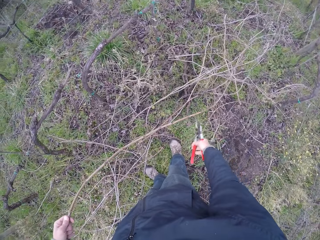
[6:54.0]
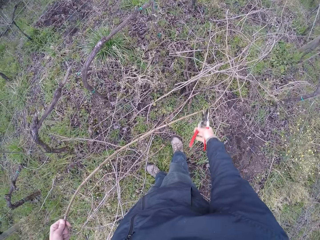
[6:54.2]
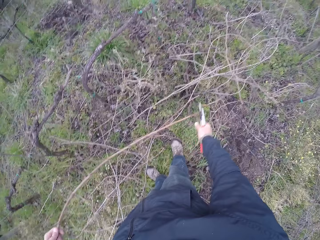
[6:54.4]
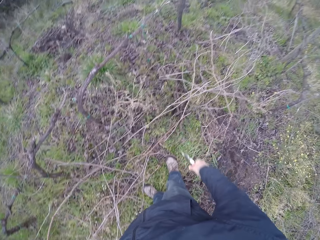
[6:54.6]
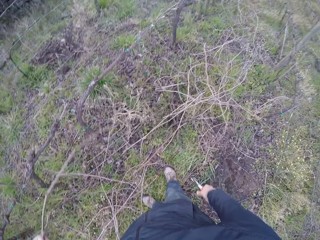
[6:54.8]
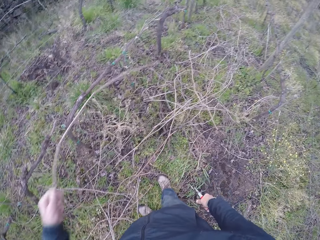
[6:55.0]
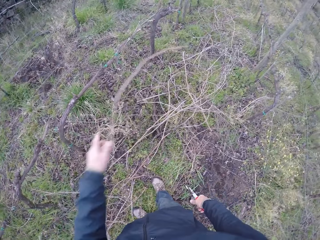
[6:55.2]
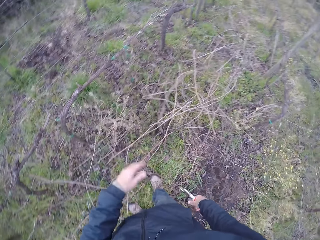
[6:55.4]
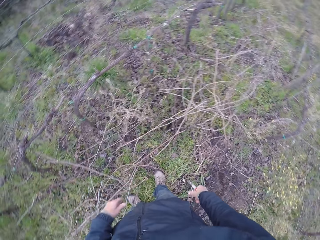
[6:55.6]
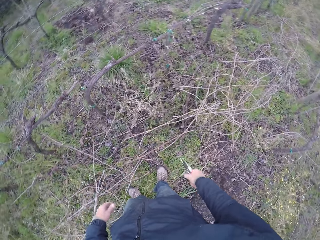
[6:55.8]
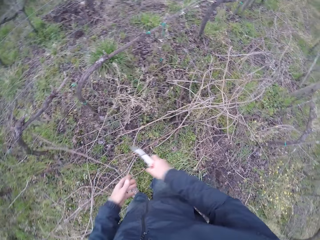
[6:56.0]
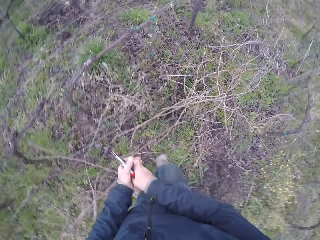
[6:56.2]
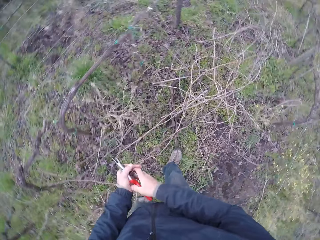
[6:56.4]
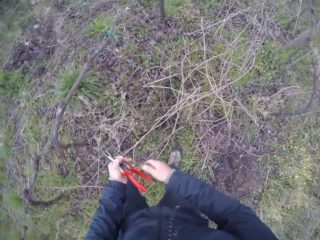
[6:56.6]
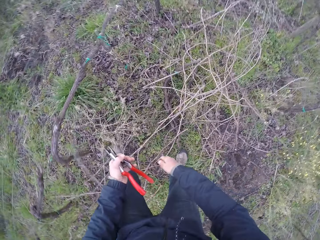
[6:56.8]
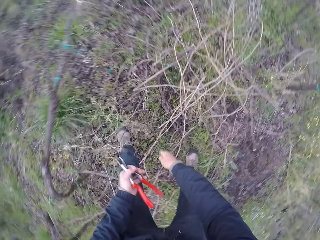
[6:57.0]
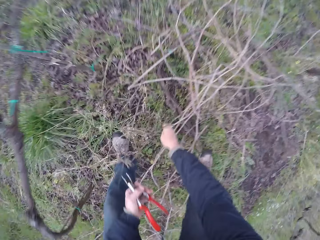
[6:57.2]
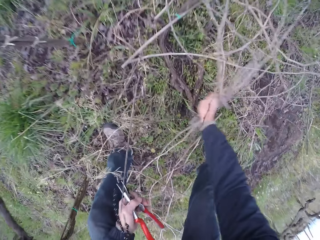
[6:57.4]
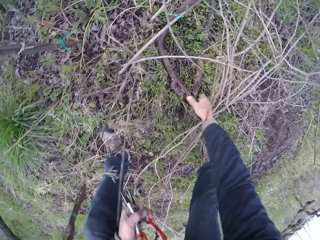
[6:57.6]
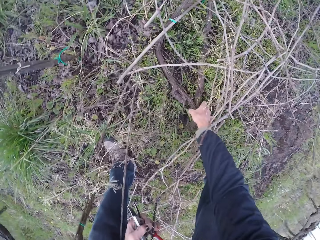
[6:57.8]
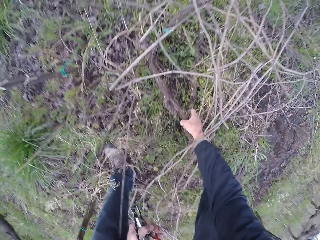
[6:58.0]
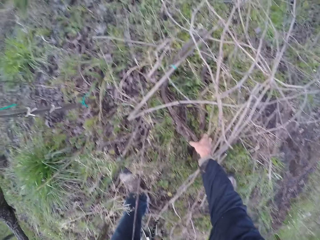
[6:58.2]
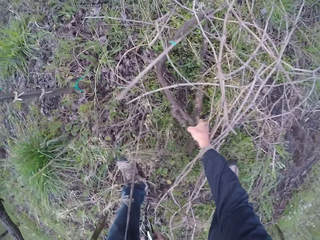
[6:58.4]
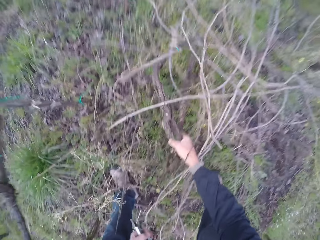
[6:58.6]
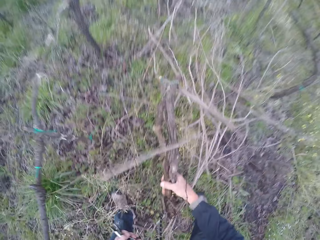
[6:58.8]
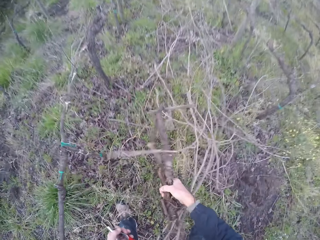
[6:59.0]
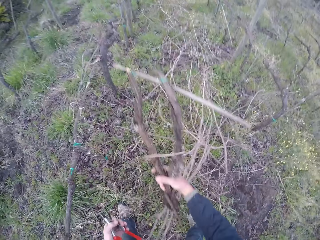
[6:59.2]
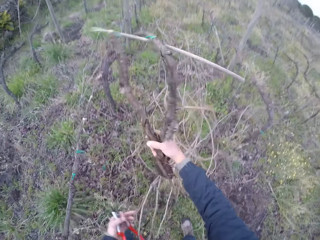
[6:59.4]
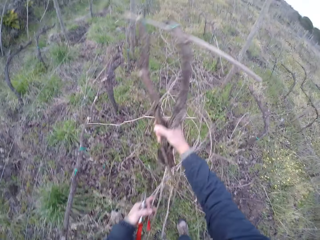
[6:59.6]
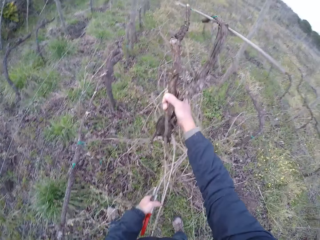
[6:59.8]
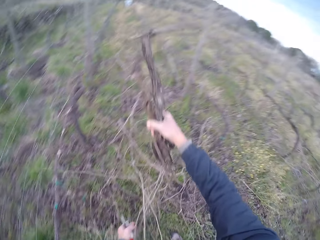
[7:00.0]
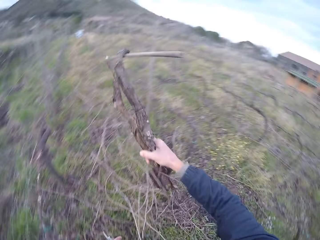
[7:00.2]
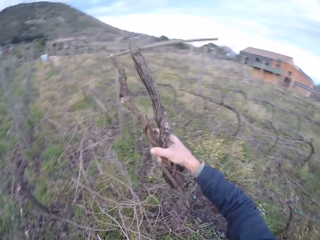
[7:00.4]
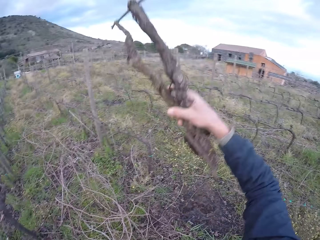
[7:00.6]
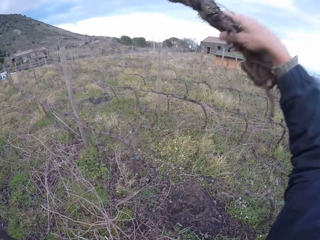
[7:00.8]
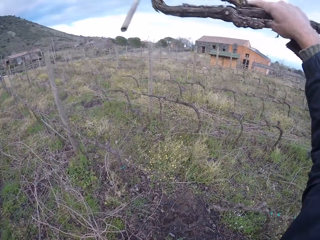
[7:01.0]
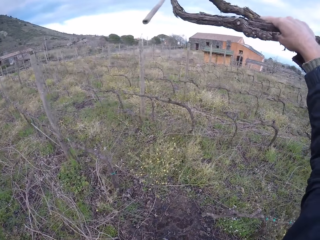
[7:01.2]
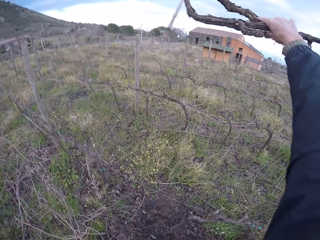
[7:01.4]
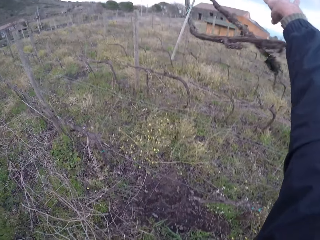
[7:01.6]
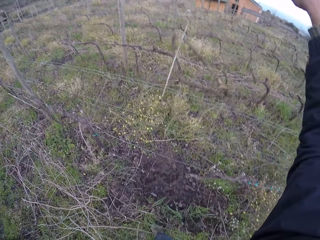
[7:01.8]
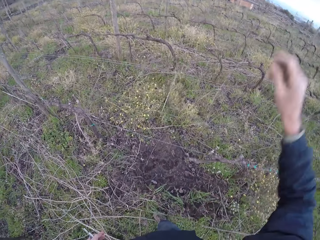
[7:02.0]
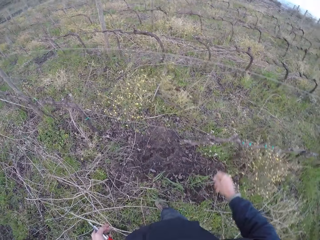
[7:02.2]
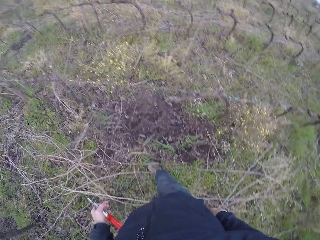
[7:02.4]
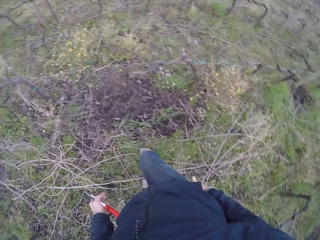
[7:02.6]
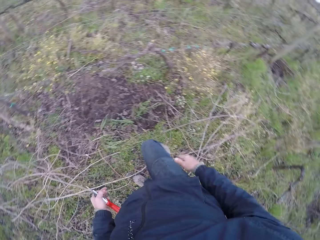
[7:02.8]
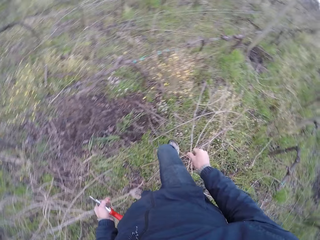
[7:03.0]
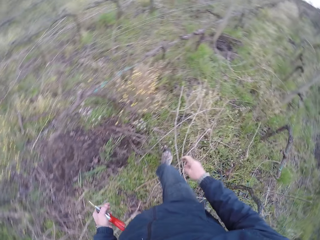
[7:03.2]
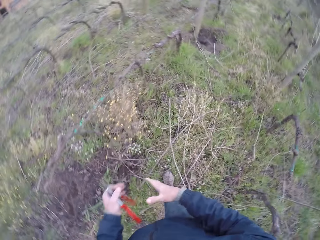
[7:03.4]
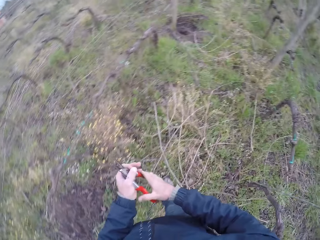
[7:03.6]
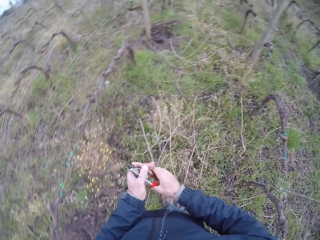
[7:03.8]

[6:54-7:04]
The camera wearer cuts the twig with the pair of secateurs with his right hand. He drops the twig on the floor with his left hand. He passes the pair of secateurs from his right hand to his left hand. He picks a log of wood from the floor with his right hand. He drops the log of wood on the floor with his right hand. He throws the wood.

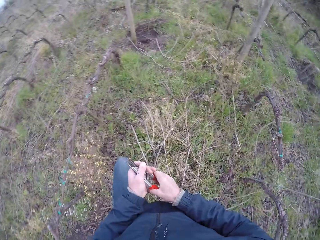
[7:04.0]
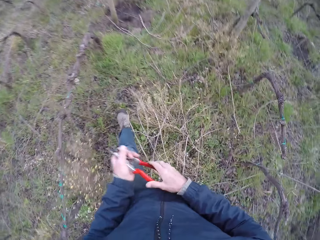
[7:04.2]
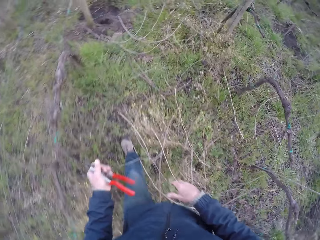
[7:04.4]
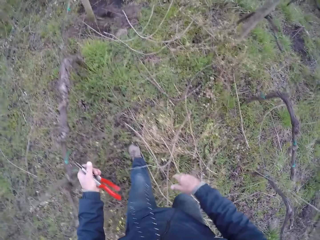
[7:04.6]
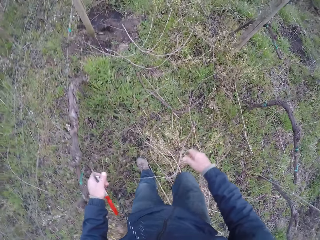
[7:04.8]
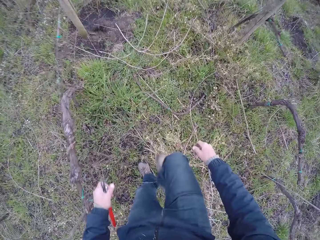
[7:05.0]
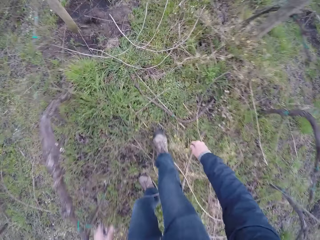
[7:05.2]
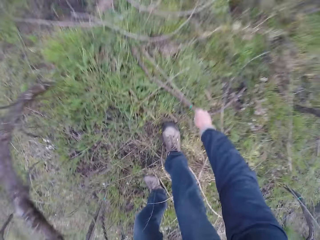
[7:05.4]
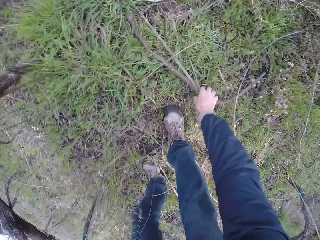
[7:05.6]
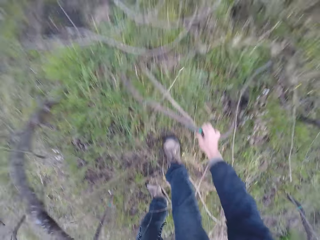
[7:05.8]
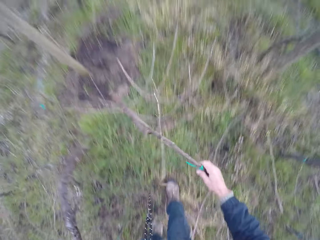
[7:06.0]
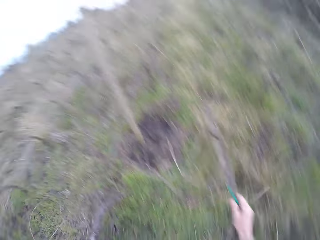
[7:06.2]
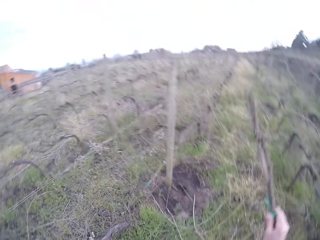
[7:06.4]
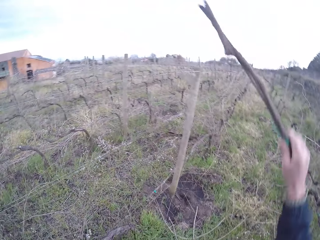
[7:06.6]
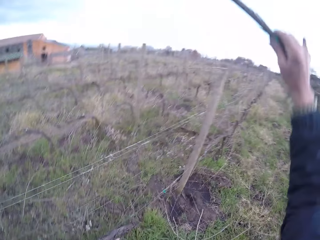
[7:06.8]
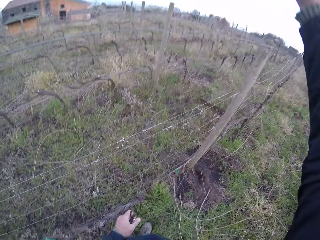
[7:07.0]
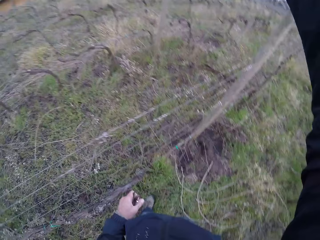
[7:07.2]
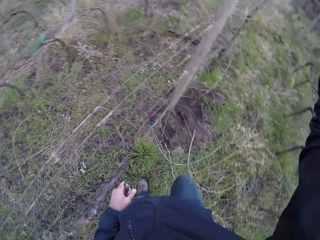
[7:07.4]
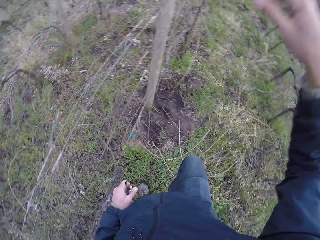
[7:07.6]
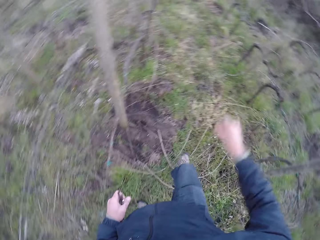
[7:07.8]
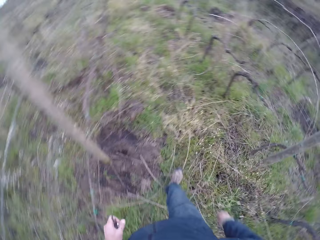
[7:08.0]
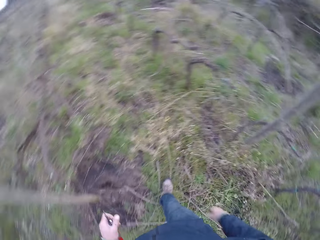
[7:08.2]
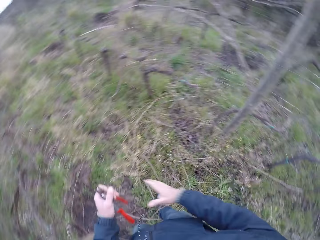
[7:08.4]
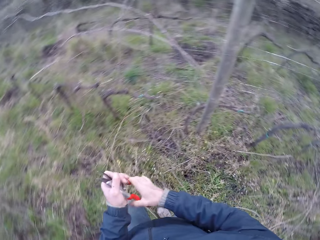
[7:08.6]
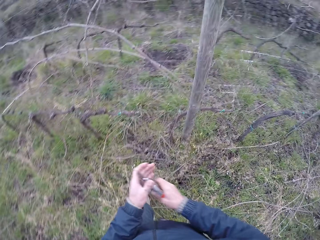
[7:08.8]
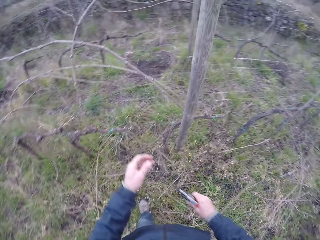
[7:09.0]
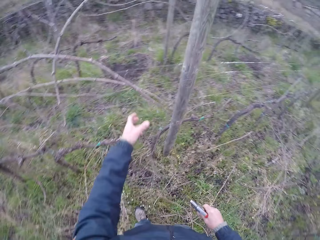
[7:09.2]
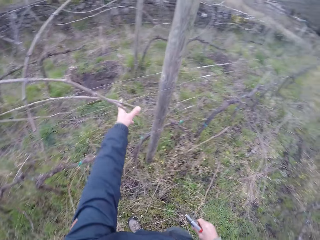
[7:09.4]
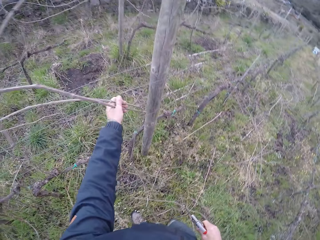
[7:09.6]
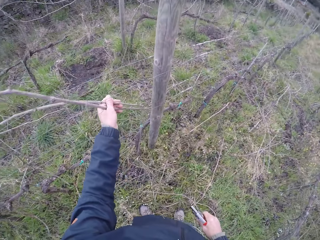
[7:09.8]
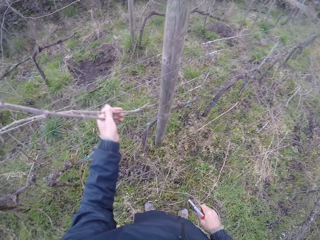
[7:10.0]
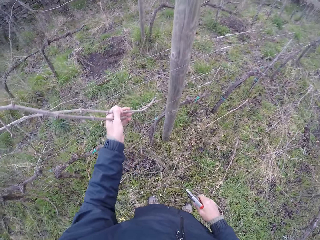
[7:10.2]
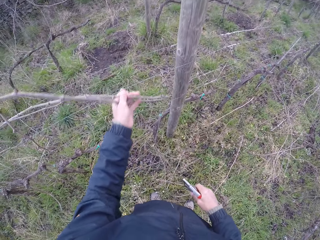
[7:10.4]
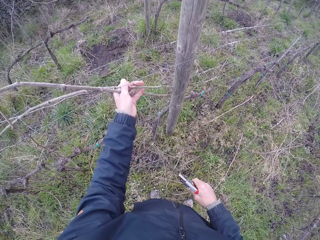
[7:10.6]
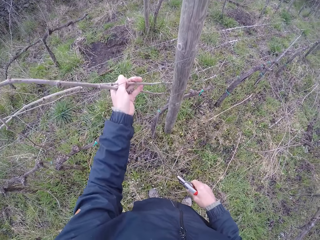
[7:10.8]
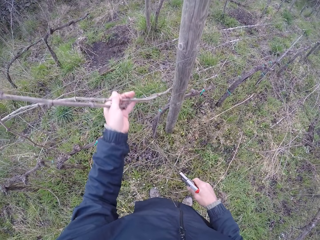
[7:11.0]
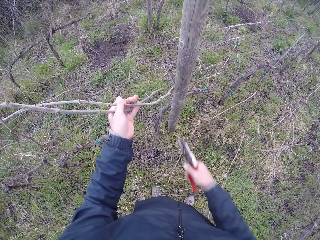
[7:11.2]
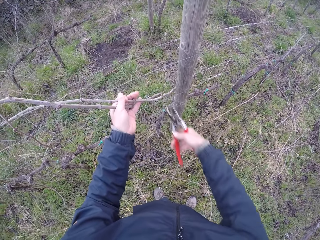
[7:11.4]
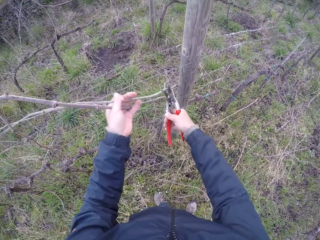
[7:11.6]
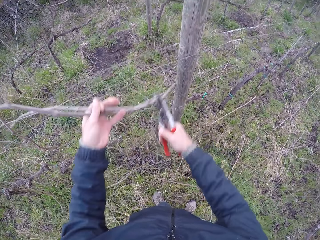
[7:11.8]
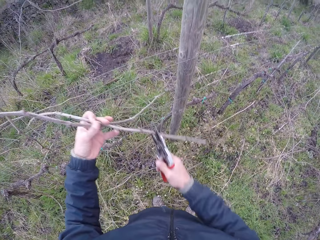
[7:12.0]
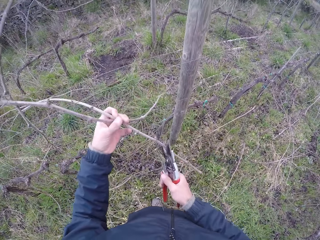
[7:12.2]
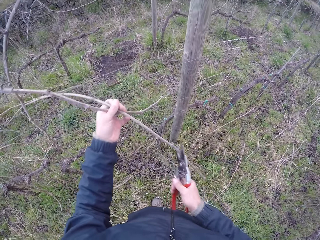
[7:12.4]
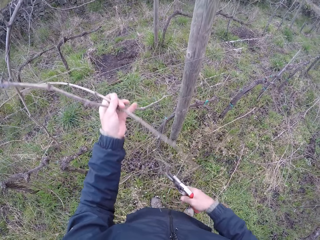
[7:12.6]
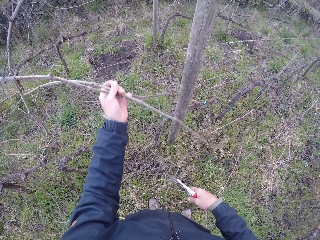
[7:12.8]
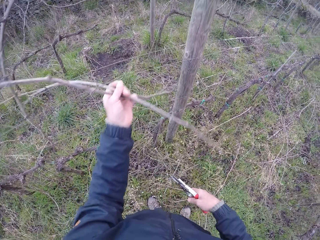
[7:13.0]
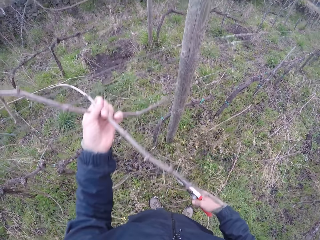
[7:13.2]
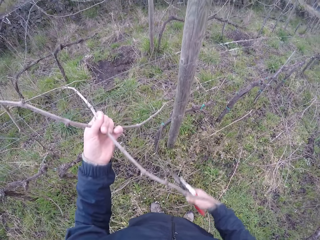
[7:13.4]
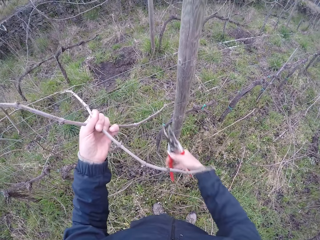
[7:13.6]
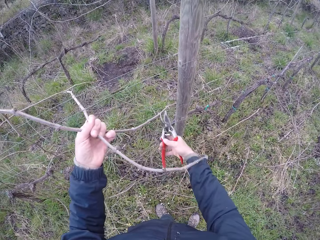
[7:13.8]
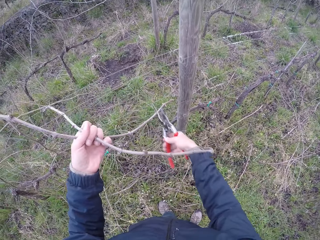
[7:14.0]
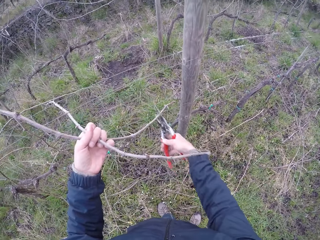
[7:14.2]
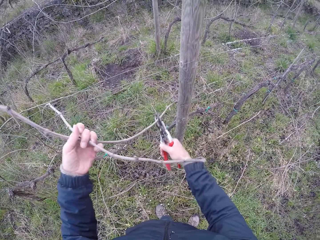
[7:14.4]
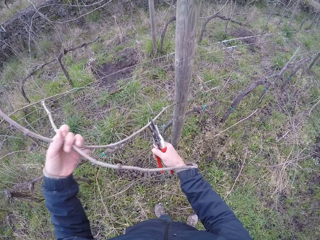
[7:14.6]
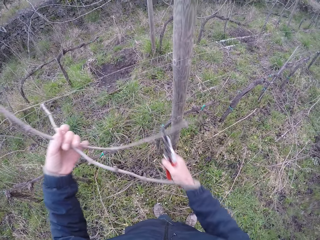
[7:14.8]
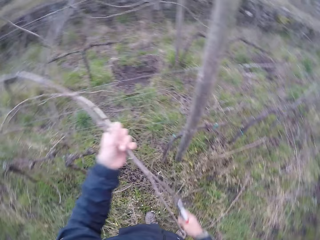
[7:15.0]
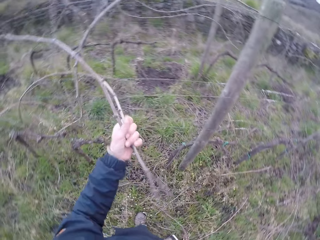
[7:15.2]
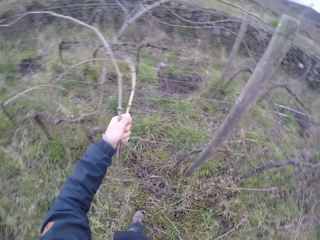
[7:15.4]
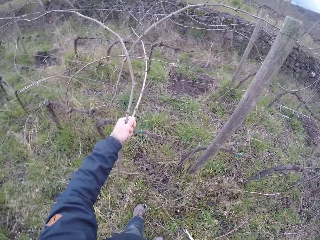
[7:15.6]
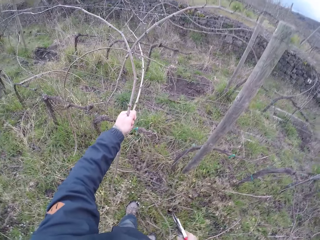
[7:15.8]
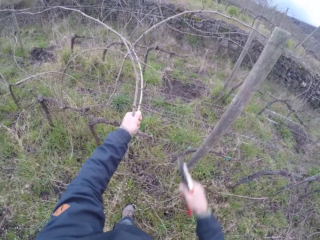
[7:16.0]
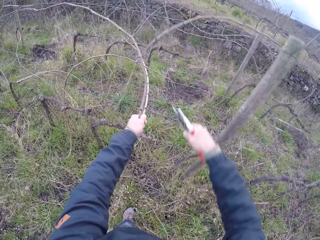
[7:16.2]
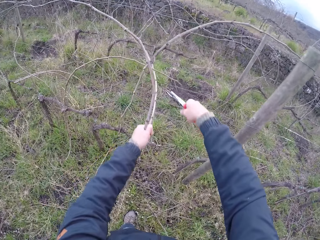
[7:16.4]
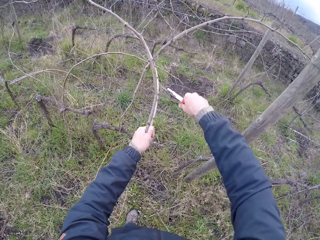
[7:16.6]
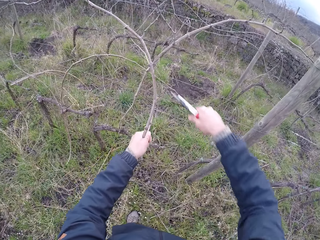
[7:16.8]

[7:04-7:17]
The camera wearer holds the pair of secateurs with both hands. He walks. He picks a log of wood from the floor with his right hand. He throws the wood. He drops the log of wood on the floor with his right hand. He walks. He passes the pair of secateurs from his left hand to his right hand. He holds some twigs with his left hand. He picks the wood. He cuts the wood with the pliers. He removes the bunch of twigs from the barbed wire with the pair of secateurs with his right hand.
